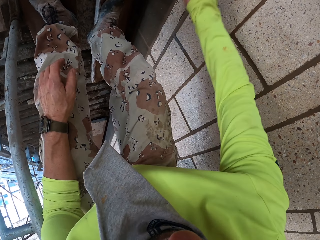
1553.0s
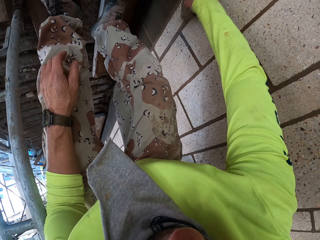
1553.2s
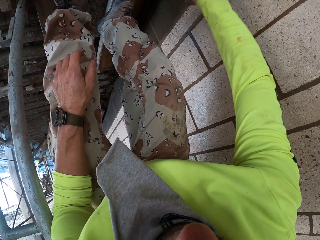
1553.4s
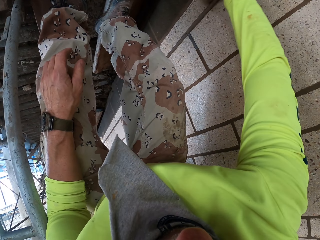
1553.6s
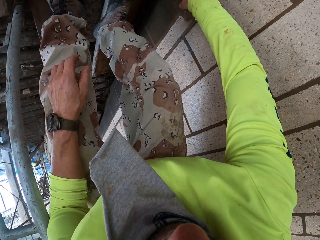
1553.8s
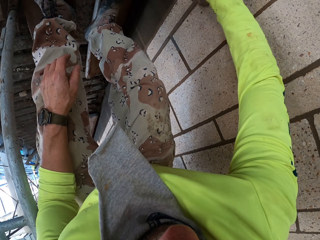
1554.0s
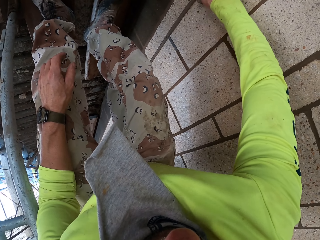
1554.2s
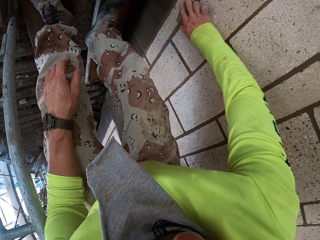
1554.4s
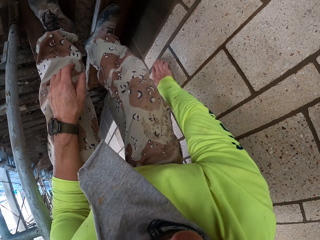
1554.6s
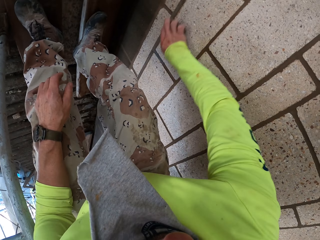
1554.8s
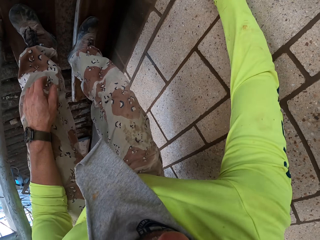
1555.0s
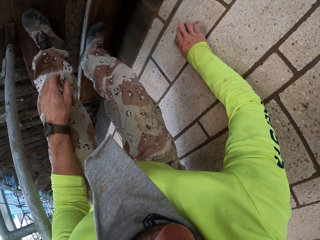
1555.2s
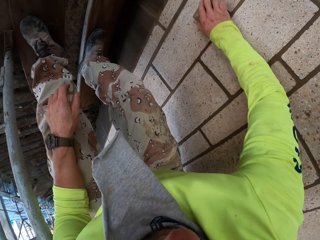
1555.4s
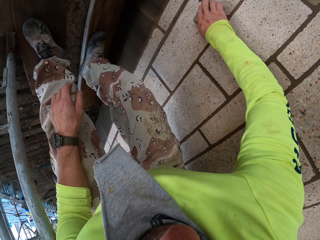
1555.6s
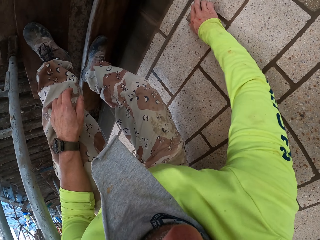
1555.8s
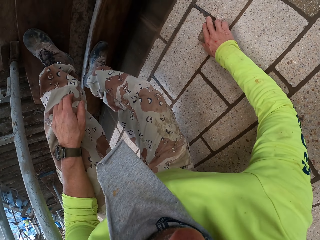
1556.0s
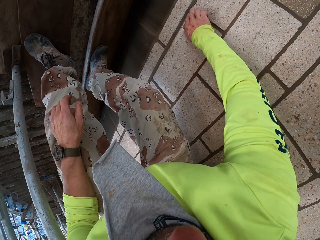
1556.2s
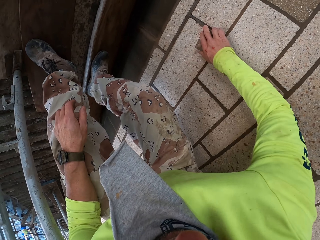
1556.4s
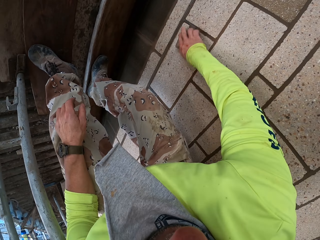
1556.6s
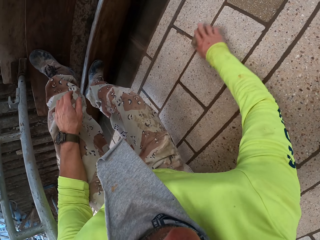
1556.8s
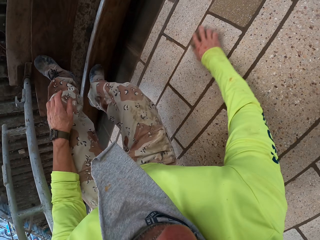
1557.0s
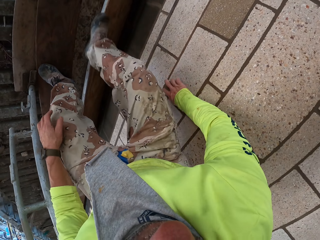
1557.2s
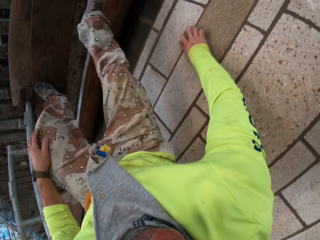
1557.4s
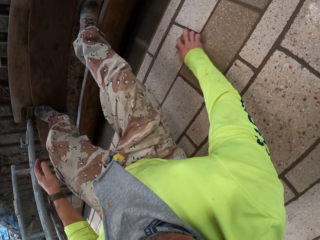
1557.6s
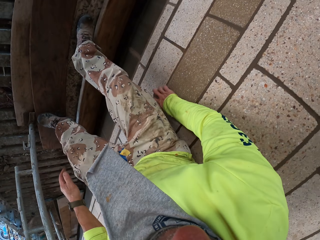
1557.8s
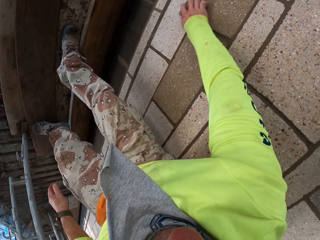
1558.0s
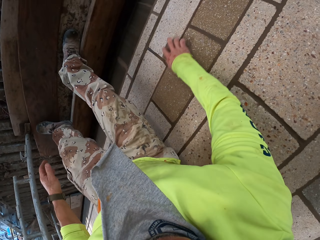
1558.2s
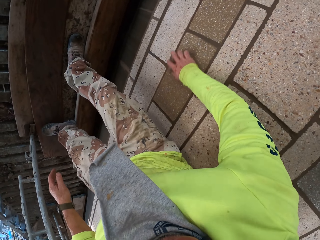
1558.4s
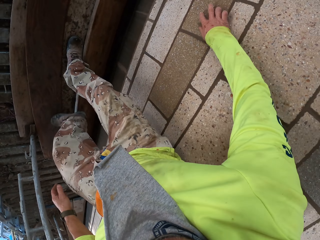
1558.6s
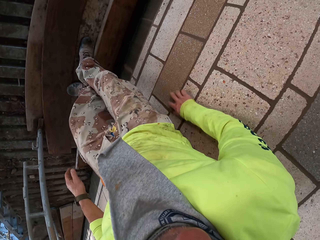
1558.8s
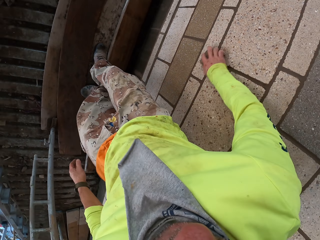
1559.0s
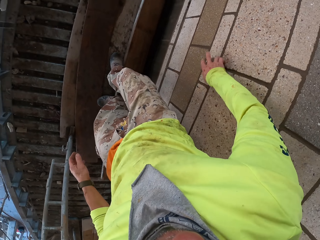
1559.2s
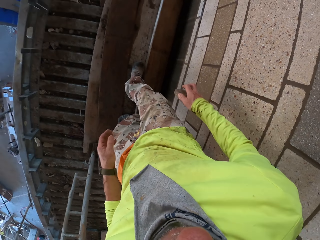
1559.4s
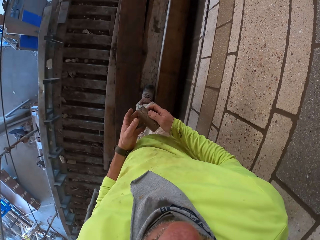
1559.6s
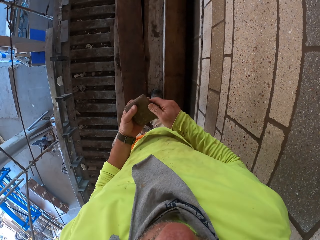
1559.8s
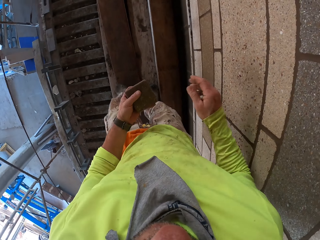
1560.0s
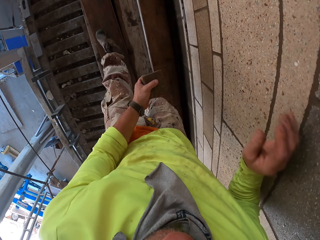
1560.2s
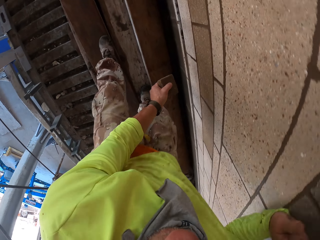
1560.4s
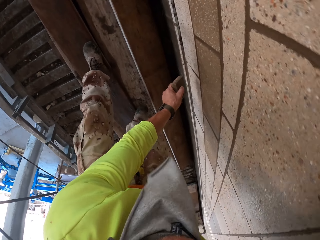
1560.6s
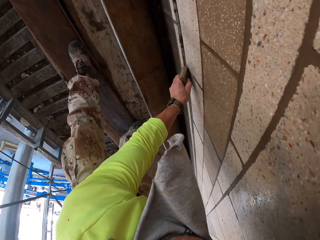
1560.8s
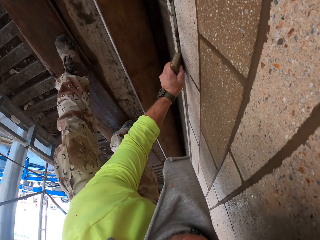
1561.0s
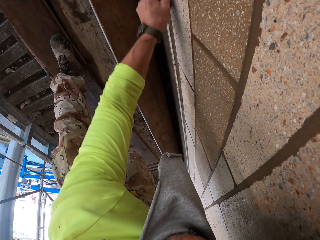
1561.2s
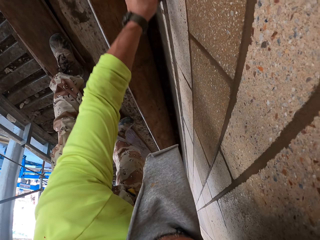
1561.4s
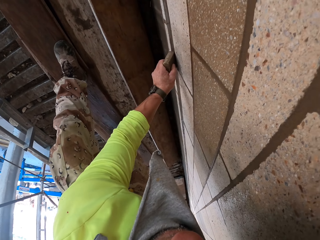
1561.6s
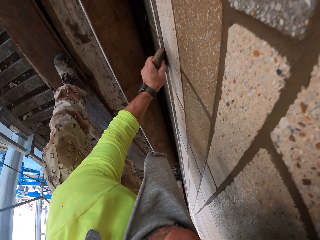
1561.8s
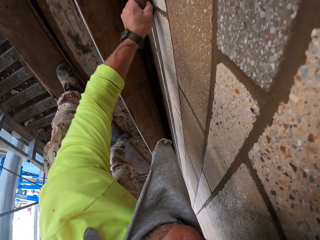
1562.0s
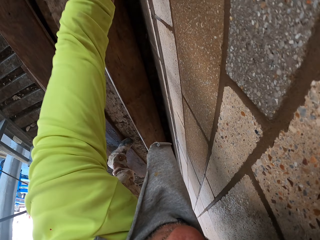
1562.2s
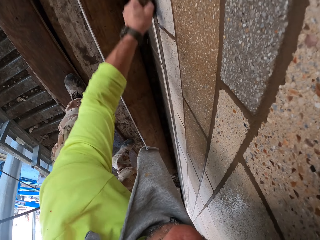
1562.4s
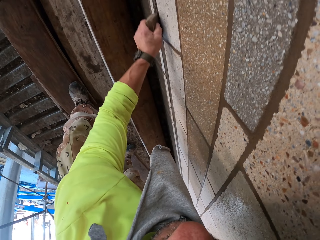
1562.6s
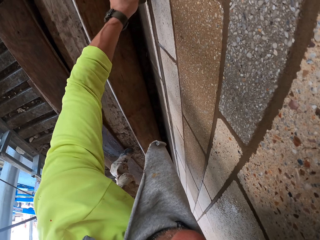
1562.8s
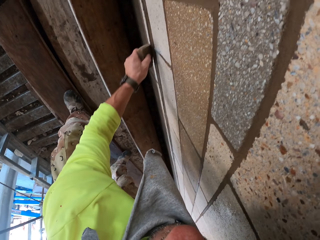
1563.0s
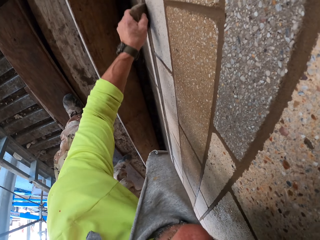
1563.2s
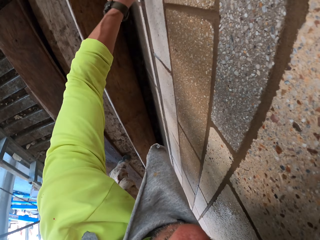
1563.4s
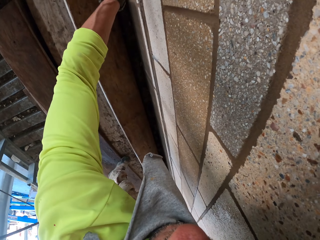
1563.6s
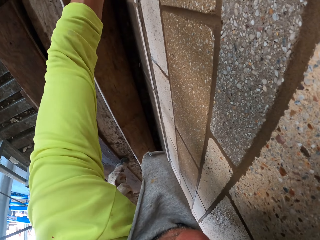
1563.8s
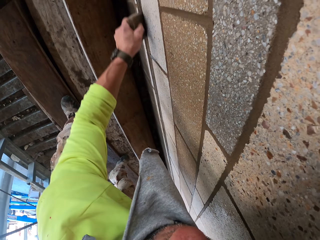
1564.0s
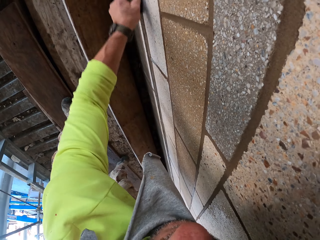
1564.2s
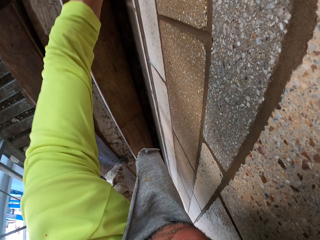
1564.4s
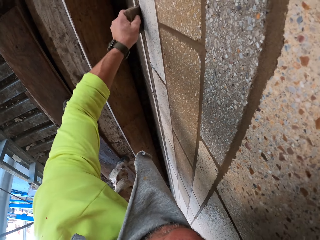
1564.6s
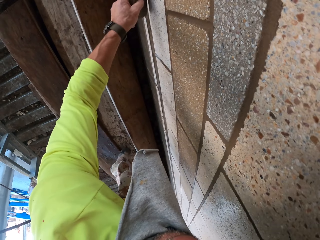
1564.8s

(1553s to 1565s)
The camera wearer puts a scrubber on the left hand. They scrub a wall with the scrubber.

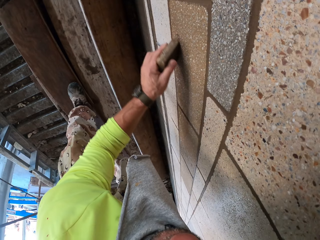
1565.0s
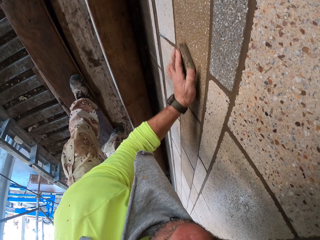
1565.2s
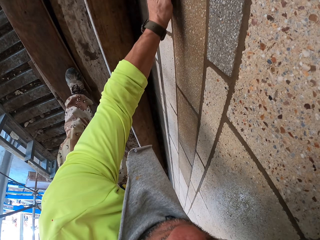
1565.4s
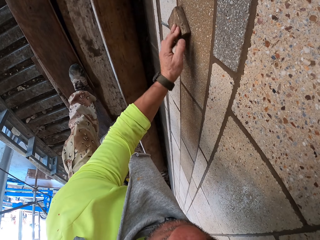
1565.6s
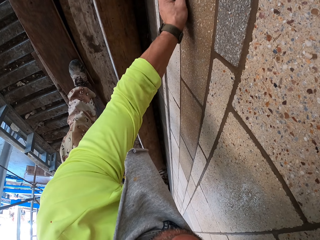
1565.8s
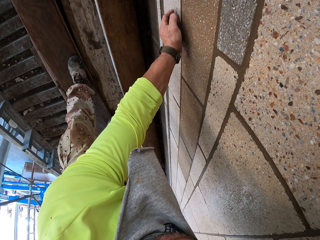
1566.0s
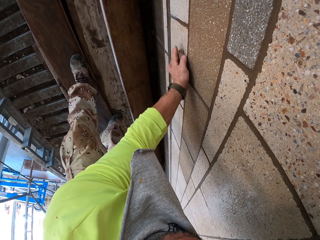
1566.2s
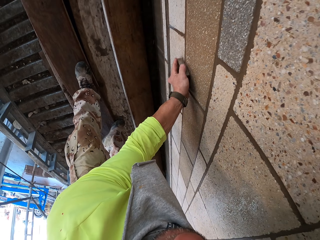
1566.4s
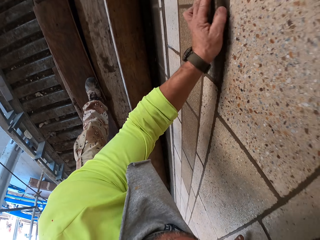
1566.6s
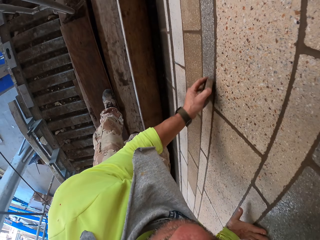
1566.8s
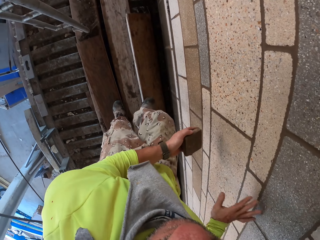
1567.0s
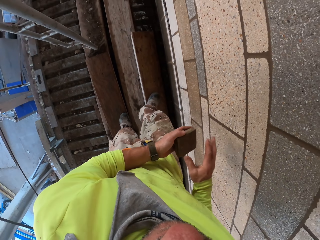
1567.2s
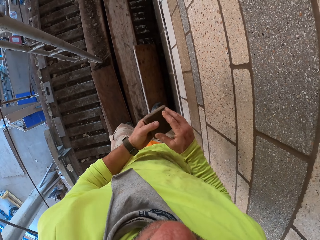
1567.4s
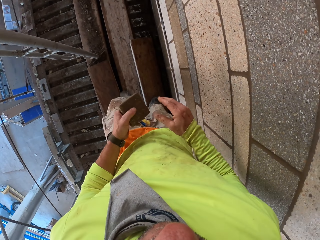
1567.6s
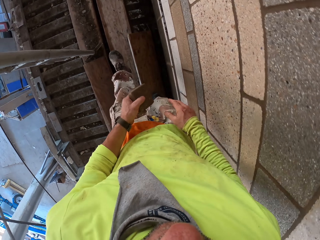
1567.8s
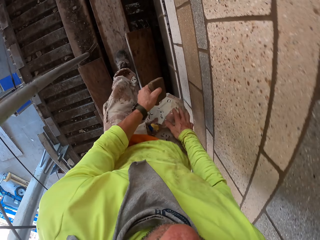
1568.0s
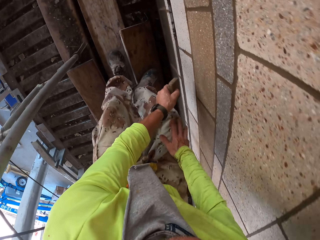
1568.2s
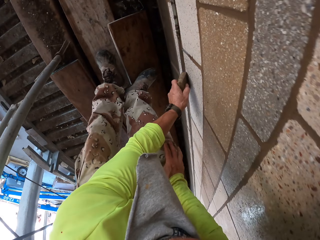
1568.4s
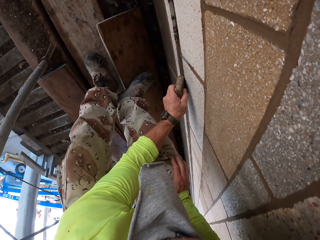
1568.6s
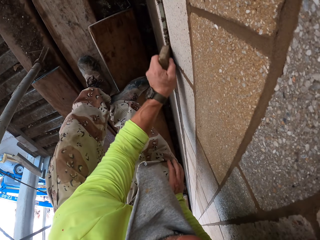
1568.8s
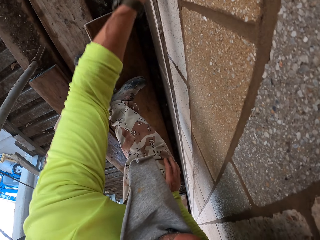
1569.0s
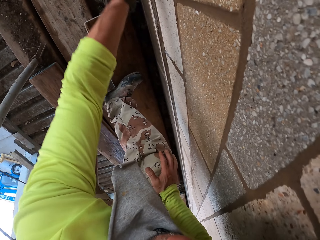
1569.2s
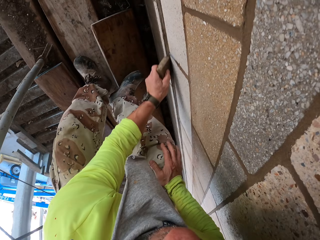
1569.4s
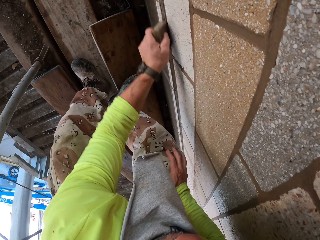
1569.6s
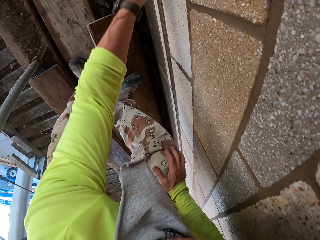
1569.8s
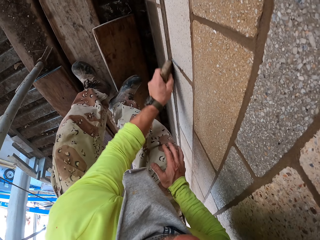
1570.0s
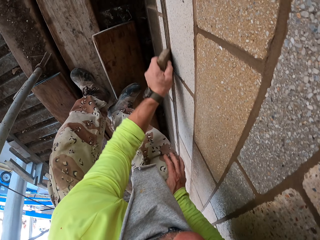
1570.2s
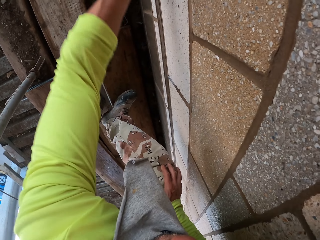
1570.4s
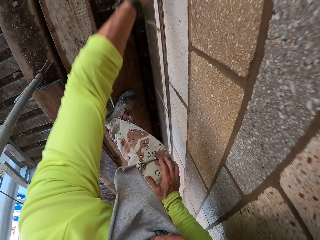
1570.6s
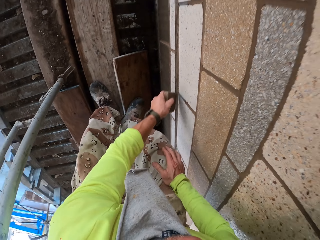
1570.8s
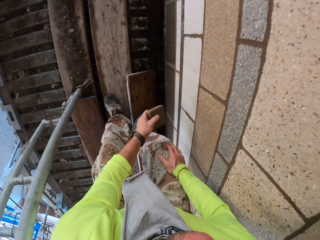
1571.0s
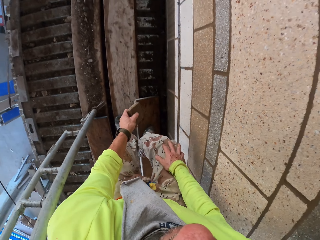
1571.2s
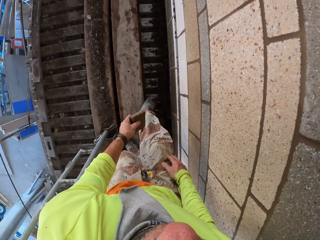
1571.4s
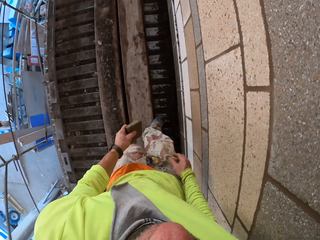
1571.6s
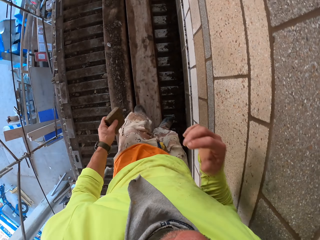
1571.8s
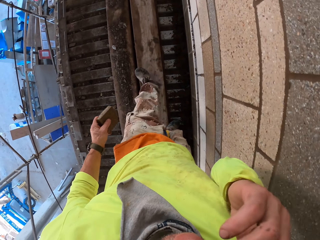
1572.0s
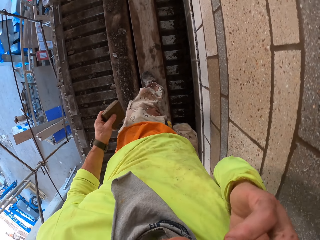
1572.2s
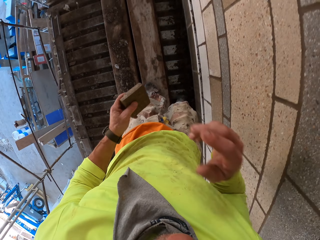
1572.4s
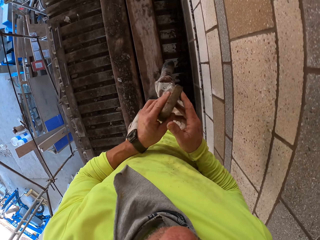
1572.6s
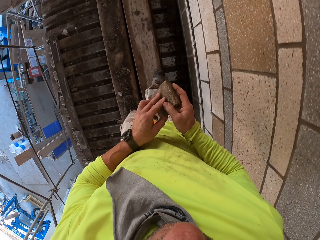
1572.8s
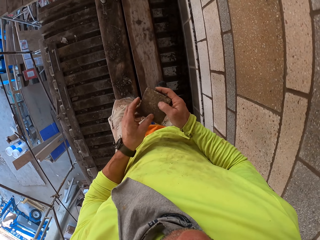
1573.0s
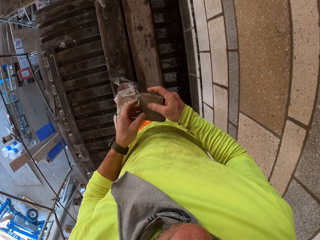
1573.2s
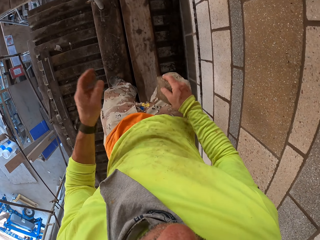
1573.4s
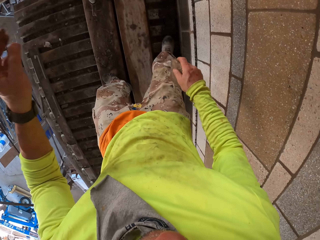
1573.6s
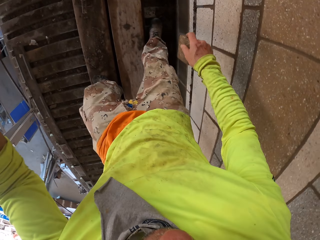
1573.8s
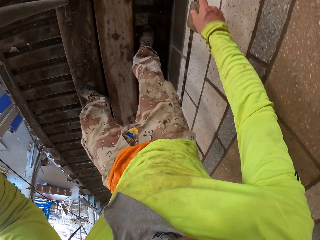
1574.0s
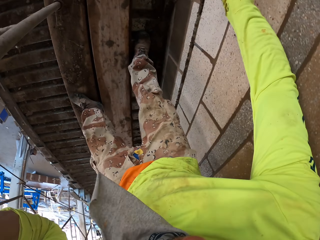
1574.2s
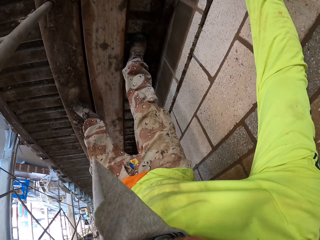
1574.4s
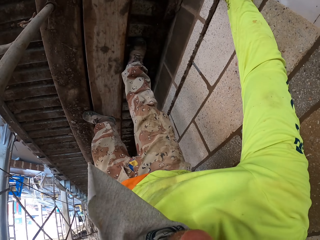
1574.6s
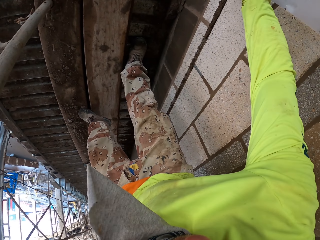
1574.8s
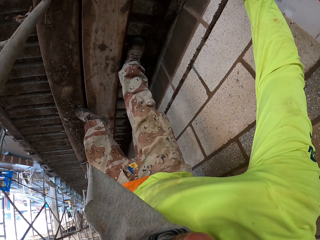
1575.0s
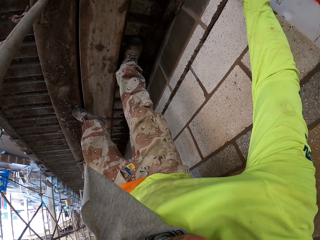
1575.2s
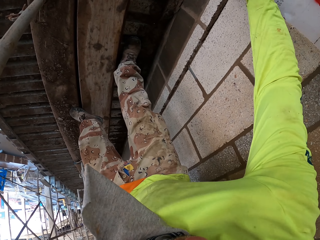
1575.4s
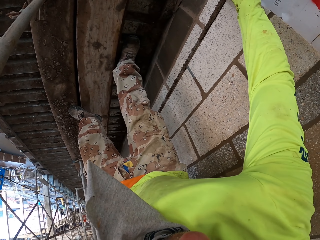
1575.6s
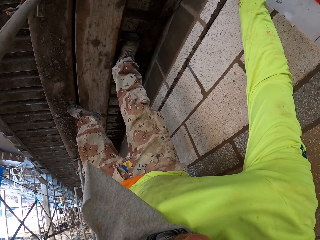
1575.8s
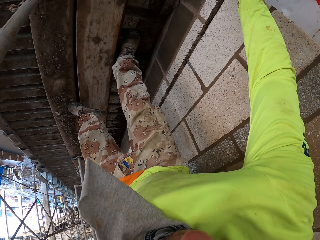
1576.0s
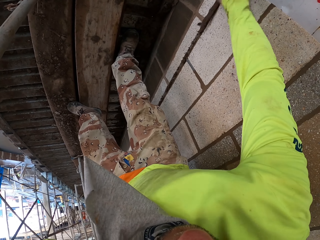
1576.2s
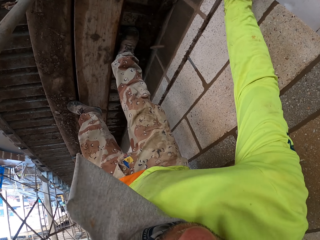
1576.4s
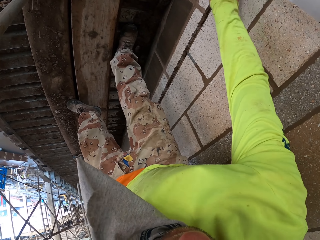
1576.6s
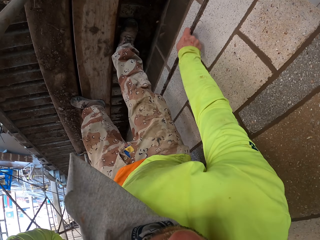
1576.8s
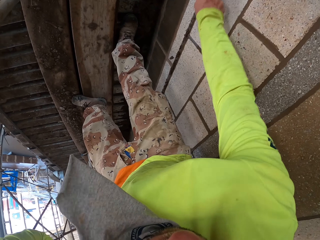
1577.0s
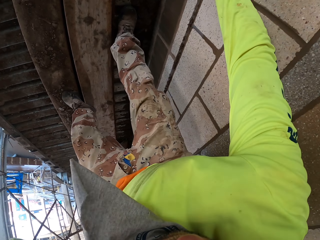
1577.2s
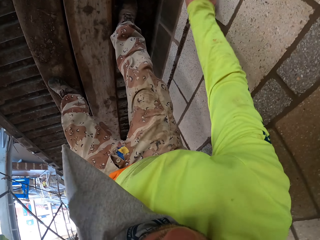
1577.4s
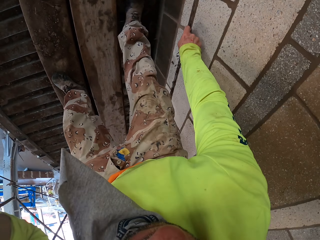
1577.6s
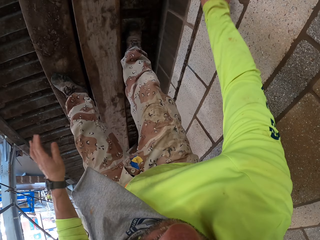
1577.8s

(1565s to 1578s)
The camera wearer bends down and scrubs a wall with a scrubber. They walk around. They bend down and scrub the wall with the scrubber.
